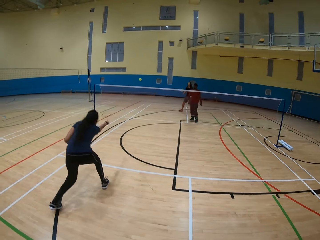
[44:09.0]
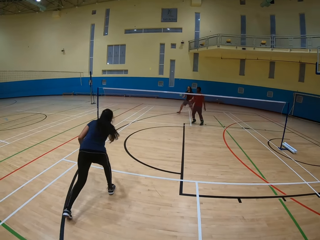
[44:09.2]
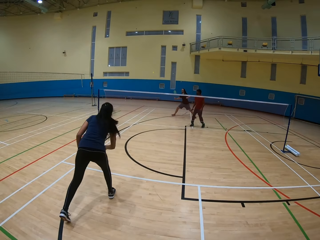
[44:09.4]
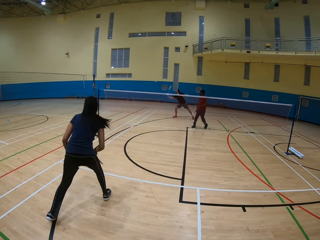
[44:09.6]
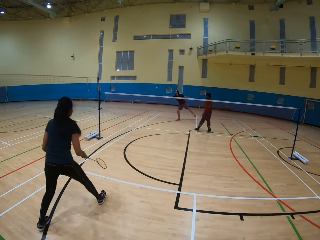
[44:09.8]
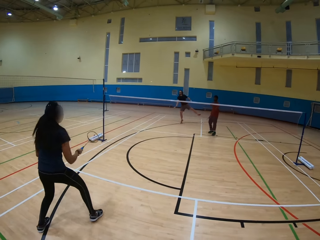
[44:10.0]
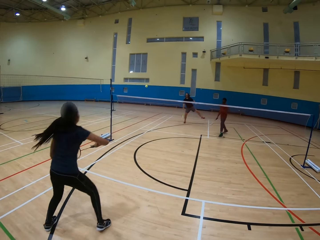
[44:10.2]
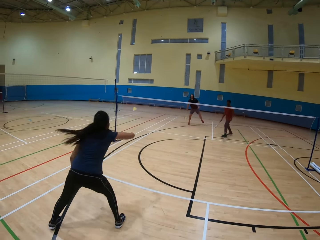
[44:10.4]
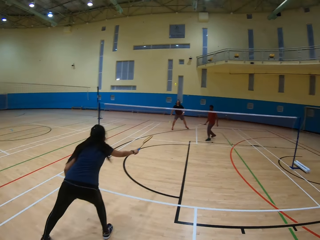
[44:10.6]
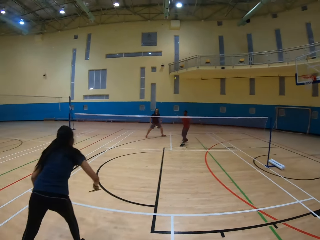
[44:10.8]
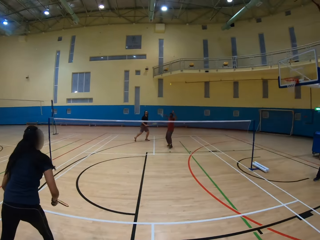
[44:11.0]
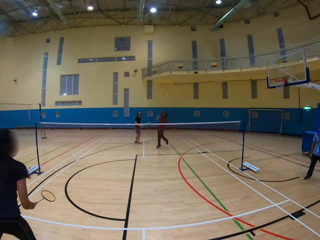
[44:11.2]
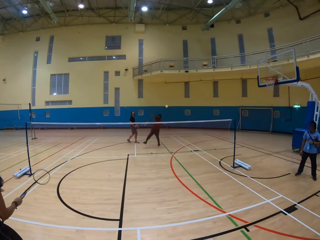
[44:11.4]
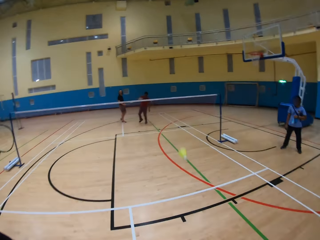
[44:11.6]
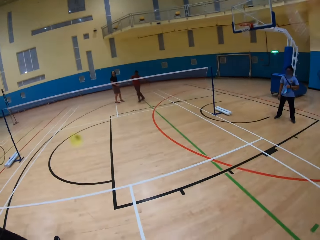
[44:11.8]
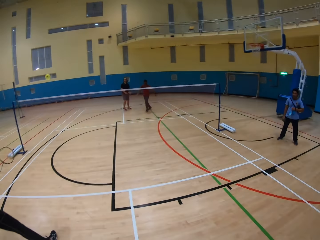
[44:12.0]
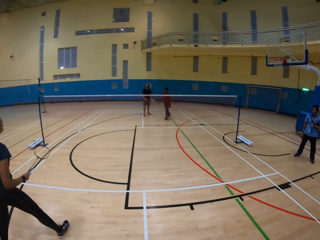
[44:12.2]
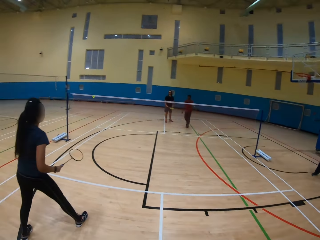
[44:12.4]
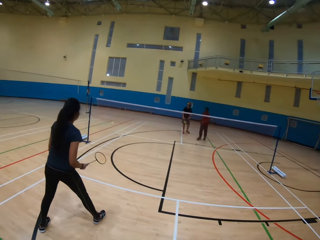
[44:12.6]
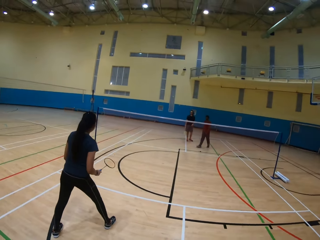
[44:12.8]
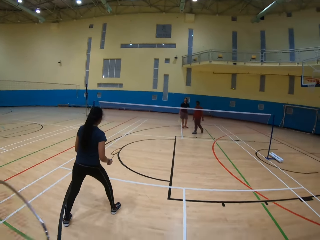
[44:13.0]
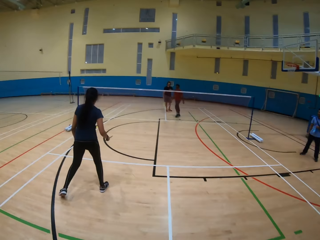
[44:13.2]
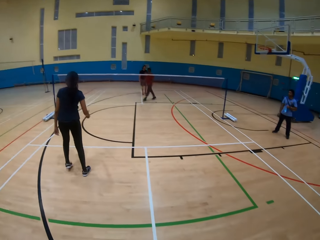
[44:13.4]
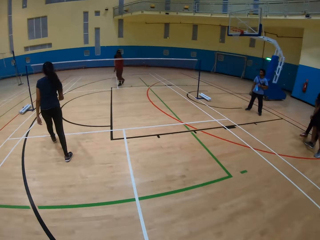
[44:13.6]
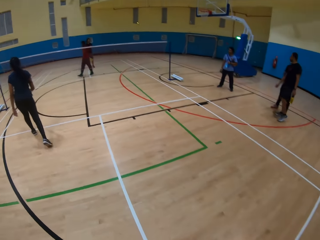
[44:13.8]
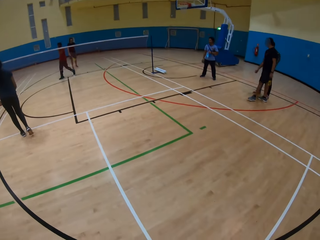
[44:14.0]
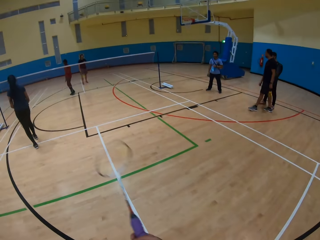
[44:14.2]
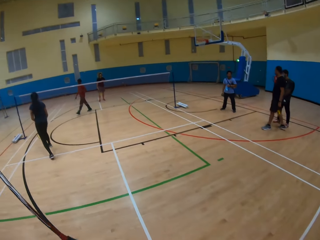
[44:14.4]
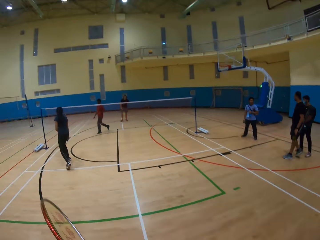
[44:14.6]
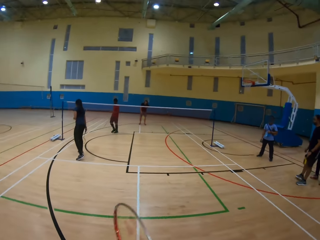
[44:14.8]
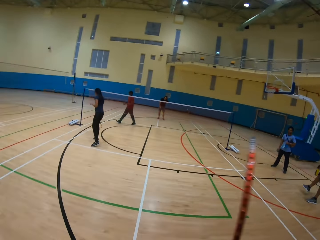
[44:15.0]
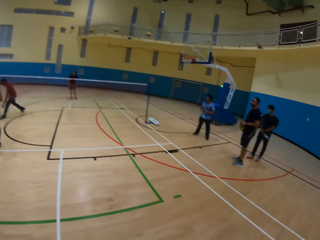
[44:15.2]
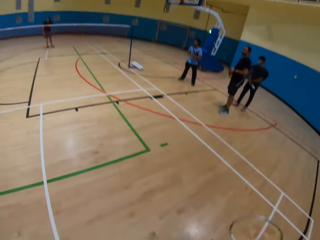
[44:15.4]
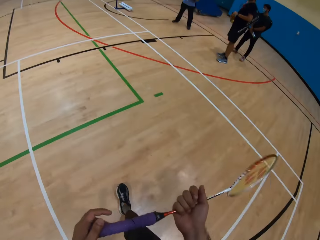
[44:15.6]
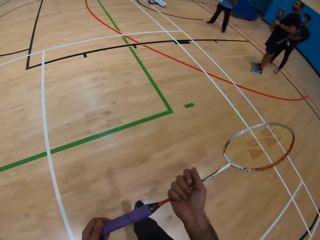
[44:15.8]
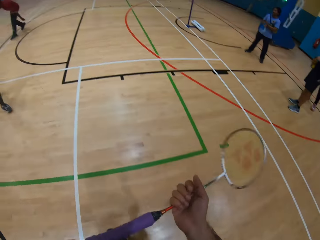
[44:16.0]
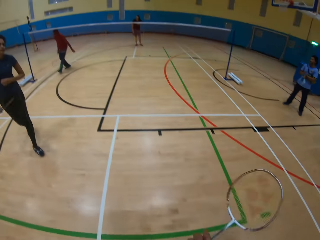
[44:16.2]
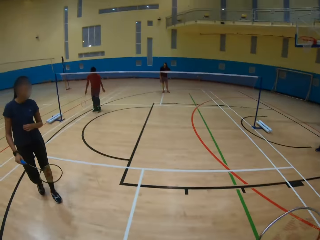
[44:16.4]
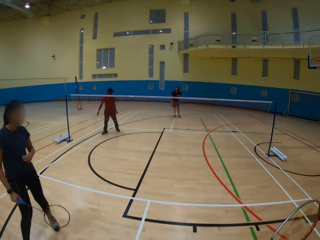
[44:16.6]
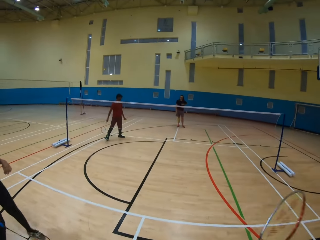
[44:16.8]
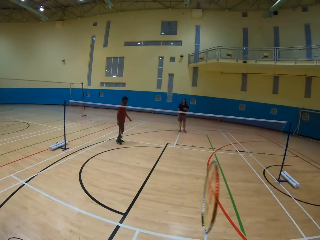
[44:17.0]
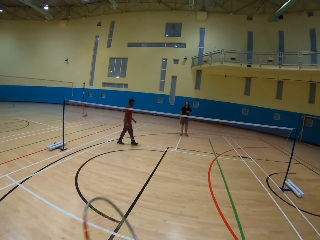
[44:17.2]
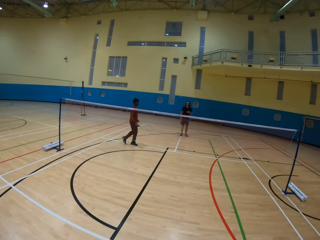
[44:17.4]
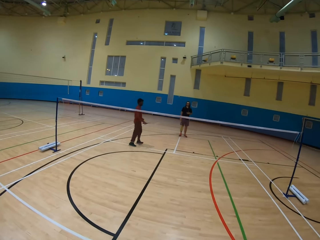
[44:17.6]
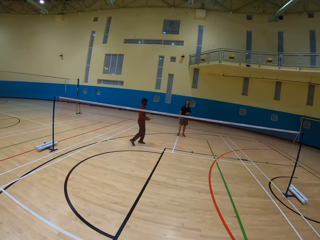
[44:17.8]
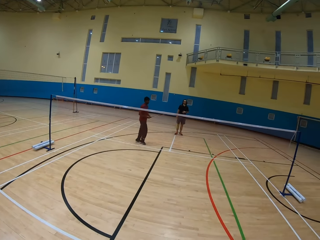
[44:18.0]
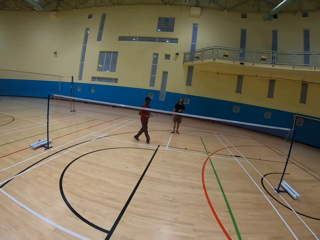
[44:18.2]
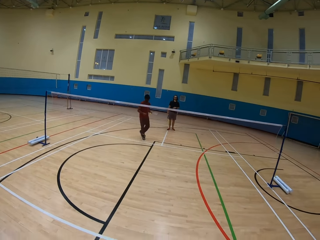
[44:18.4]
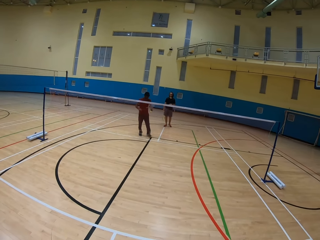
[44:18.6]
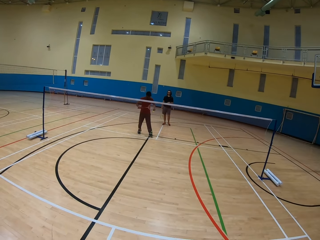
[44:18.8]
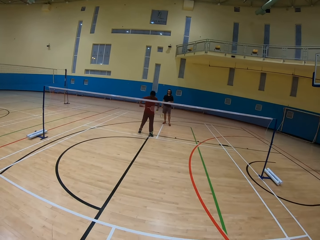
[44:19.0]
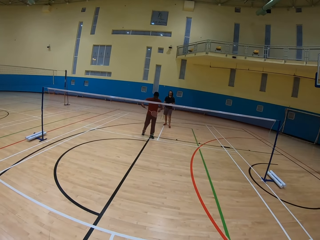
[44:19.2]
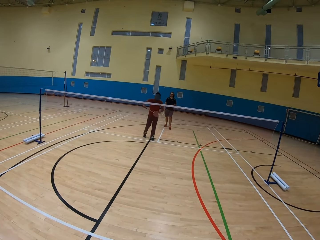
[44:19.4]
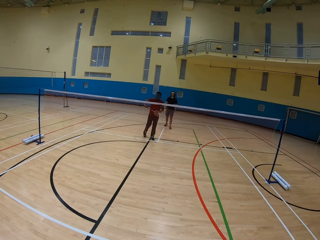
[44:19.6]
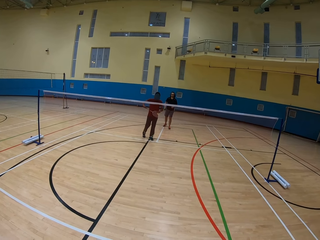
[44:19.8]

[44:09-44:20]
A man throws the ball using a bat. A woman hits the shuttlecock. The woman throws the ball using a bat. Another man hits the shuttlecock. The other man throws the ball using a bat. The woman hits the shuttlecock. The camera wearer throws the ball using a bat. The first man hits the shuttlecock. The camera wearer hits the shuttlecock. The first man throws the ball using a bat. The camera wearer looks around the playing ground.

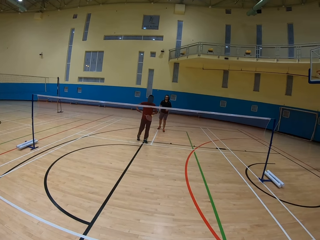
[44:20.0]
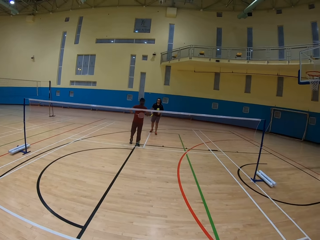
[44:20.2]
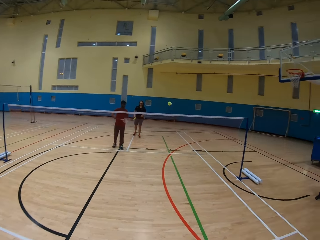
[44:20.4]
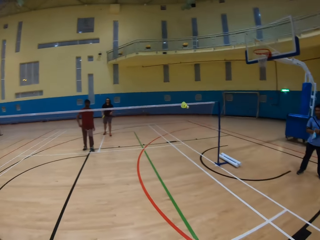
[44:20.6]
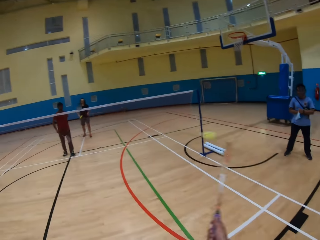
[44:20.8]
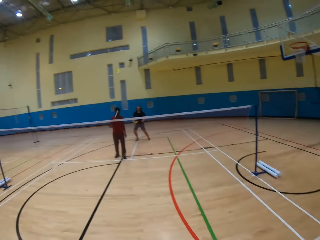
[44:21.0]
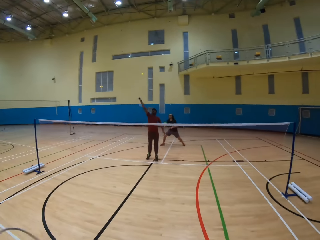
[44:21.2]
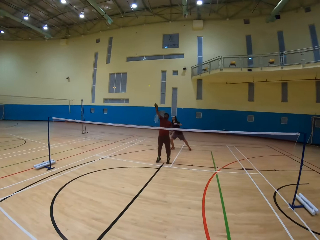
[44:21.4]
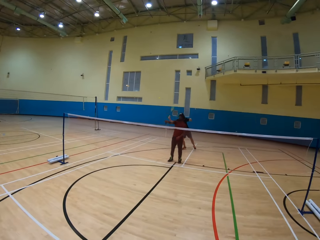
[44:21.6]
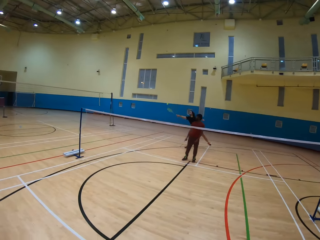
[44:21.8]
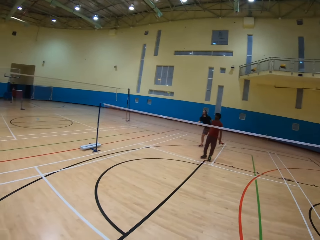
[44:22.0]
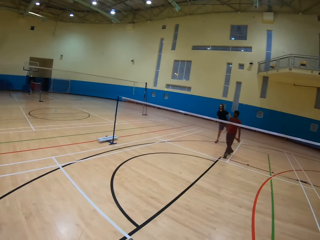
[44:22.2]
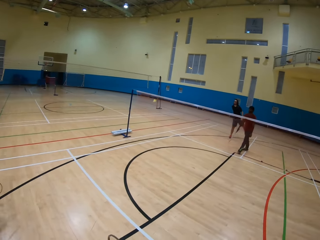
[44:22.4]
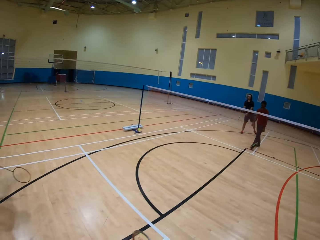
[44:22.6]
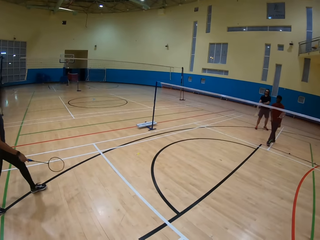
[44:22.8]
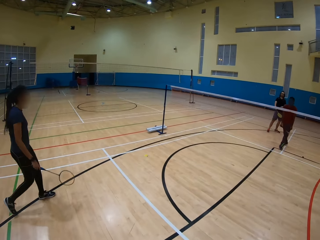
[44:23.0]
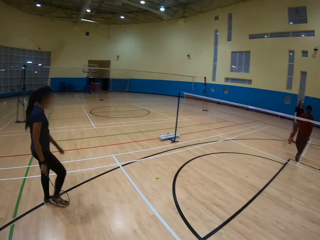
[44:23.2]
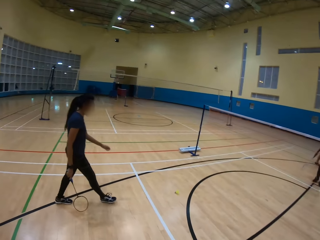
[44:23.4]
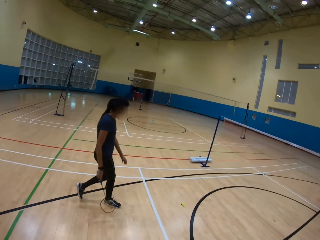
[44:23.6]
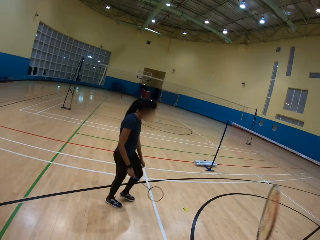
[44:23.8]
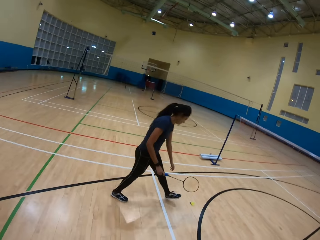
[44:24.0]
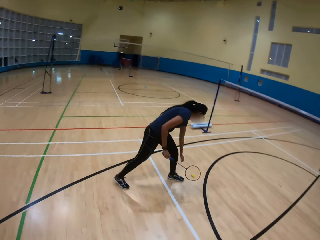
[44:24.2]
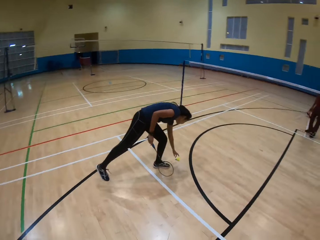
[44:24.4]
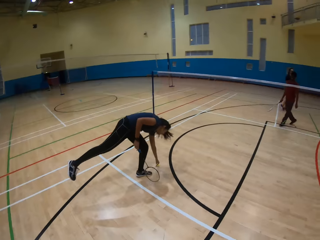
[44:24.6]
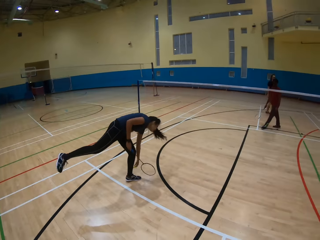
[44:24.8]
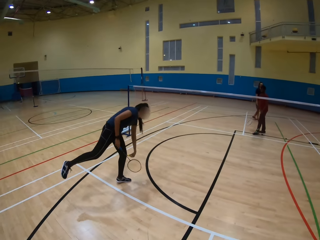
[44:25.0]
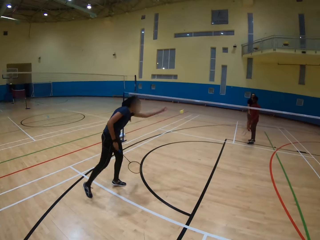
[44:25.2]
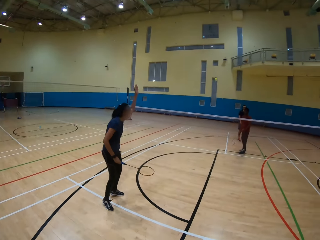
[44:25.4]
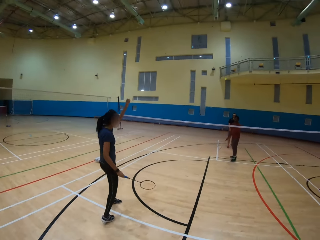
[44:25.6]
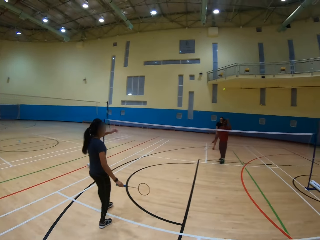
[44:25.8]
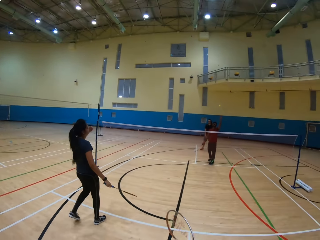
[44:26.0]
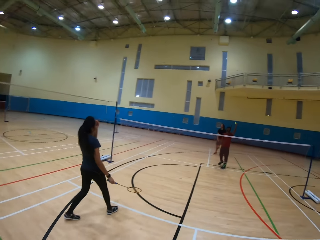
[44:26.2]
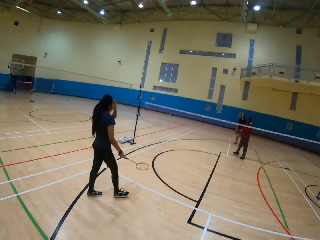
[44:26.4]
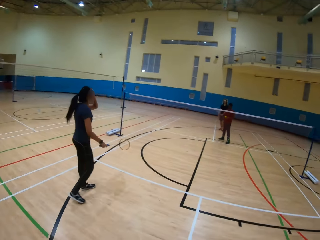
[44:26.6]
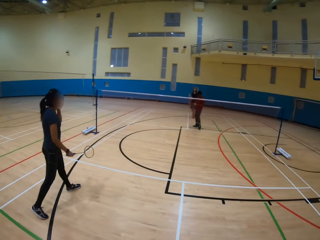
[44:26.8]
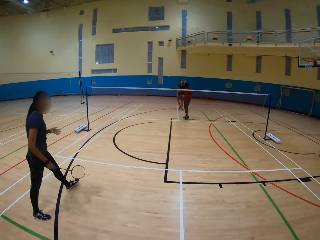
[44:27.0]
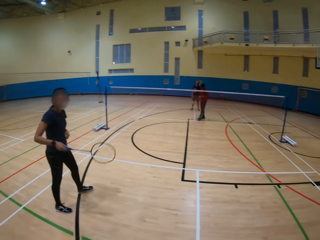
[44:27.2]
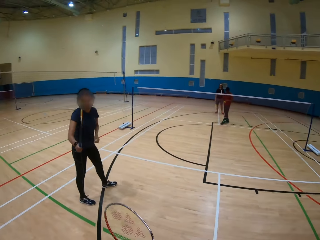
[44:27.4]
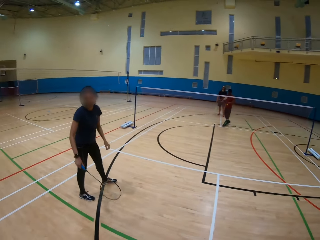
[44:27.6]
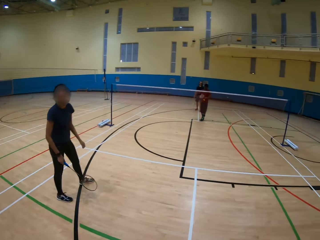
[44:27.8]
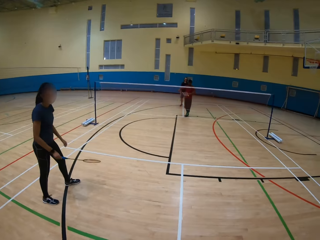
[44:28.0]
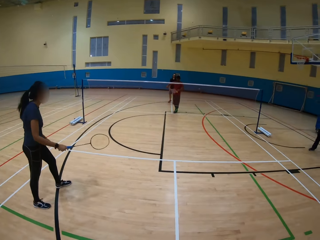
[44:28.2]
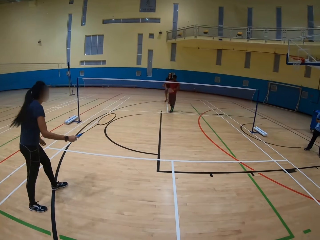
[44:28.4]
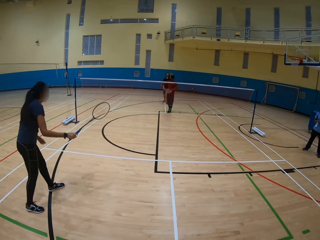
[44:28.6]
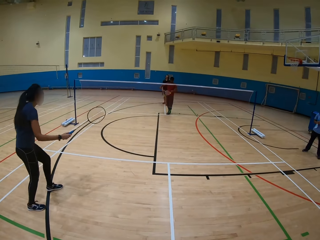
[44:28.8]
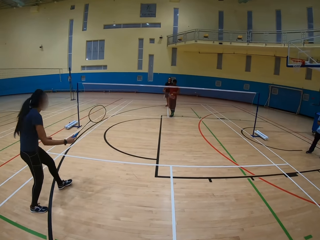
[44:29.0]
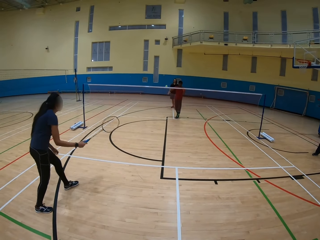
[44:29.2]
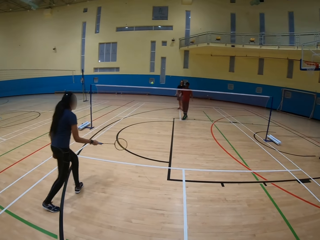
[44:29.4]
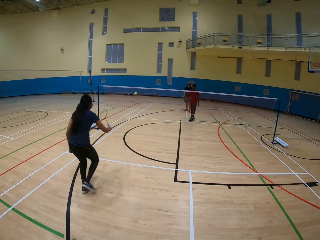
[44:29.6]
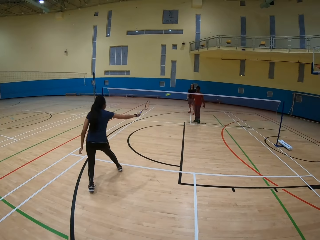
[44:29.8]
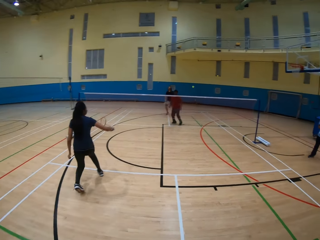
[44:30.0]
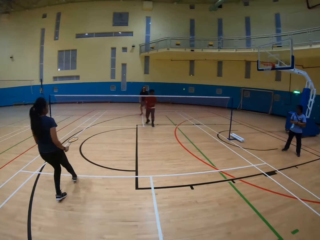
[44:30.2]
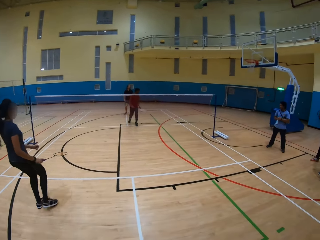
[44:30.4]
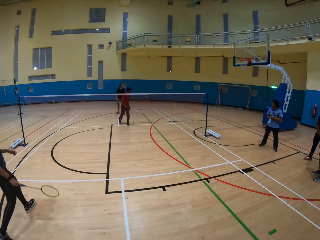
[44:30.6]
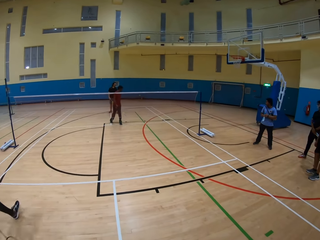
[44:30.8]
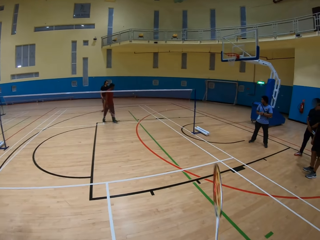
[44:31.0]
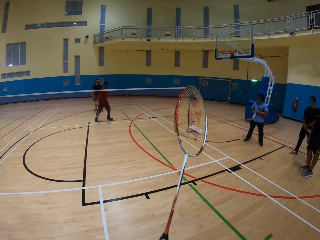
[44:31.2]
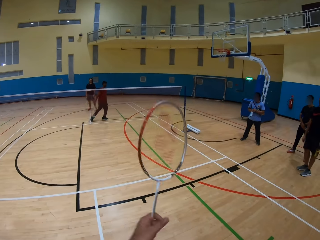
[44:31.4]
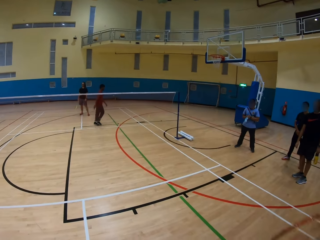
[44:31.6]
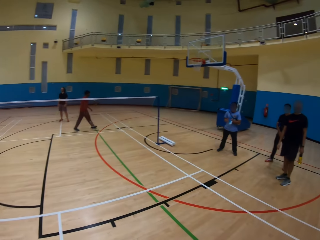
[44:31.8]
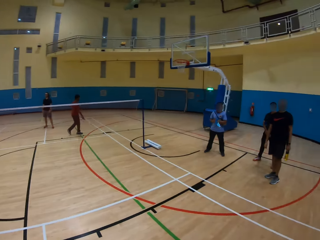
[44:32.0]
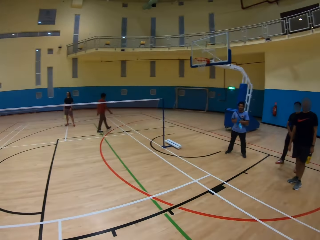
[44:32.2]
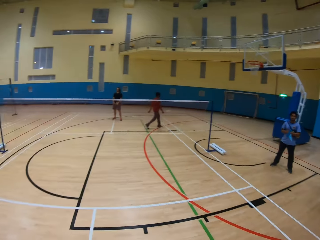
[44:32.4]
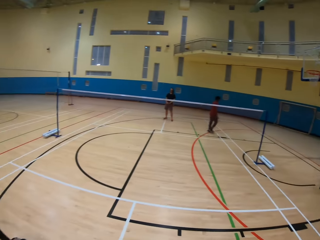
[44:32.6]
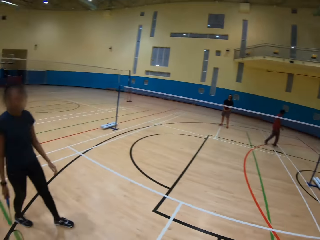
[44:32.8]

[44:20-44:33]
A man hits the shuttlecock. The camera wearer throws the ball using a bat. They hit the shuttlecock. Another man hits the shuttlecock. The other man throws the ball using a bat. A woman picks up the shuttlecock on the ground. The first man throws the ball using a bat. The woman throws the shuttlecock on the ground. The first man picks up the shuttlecock. The first man hits the shuttlecock. The first man throws the ball using a bat. The woman hits the shuttlecock. The woman throws the ball using a bat.
